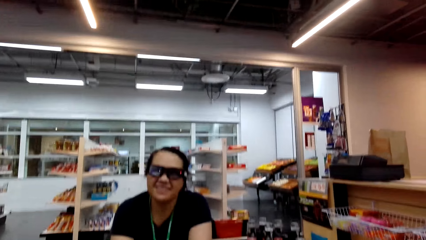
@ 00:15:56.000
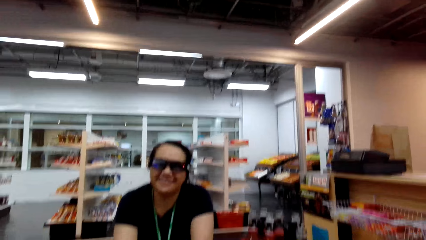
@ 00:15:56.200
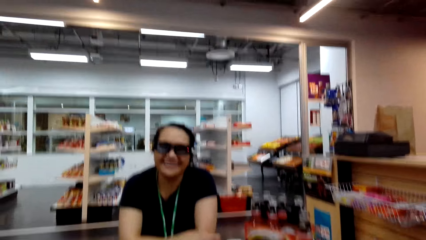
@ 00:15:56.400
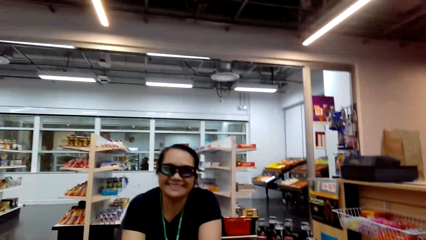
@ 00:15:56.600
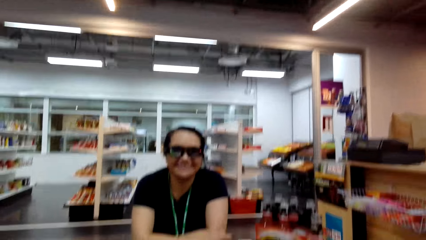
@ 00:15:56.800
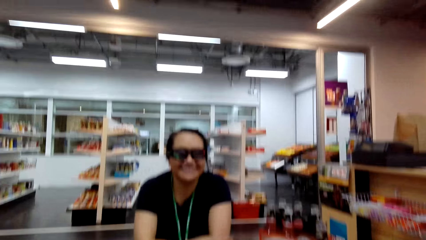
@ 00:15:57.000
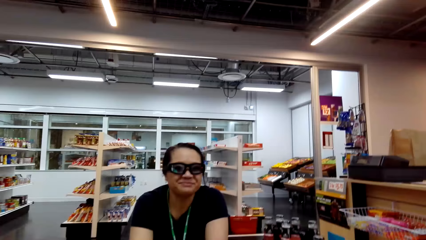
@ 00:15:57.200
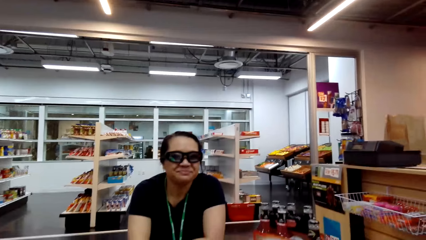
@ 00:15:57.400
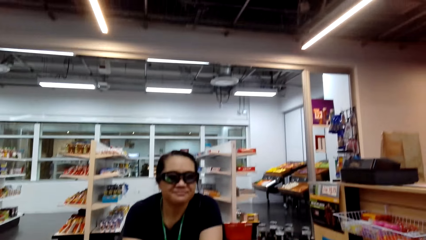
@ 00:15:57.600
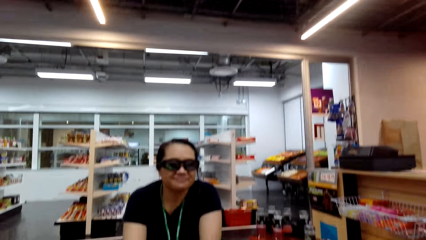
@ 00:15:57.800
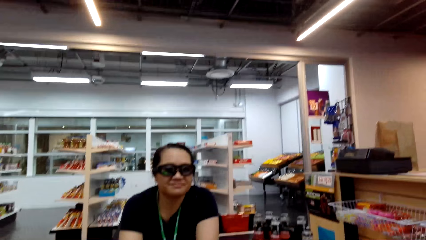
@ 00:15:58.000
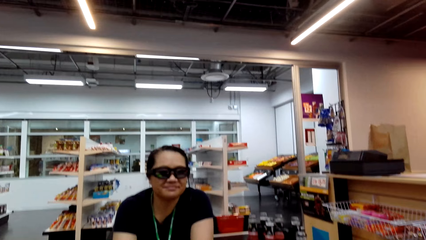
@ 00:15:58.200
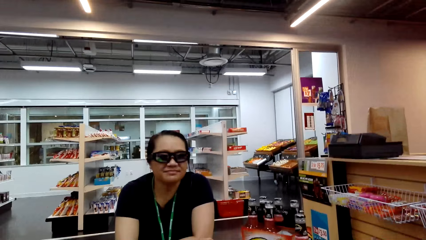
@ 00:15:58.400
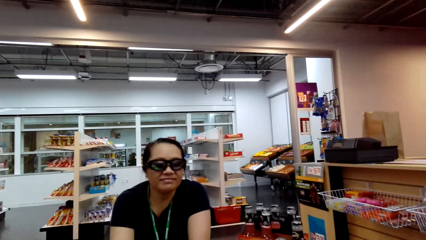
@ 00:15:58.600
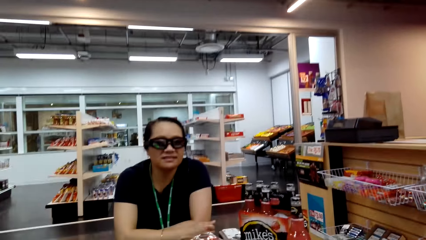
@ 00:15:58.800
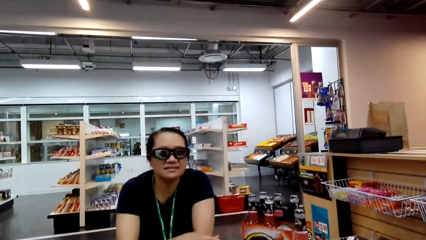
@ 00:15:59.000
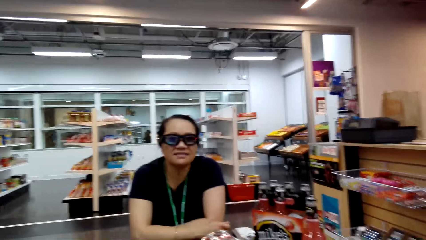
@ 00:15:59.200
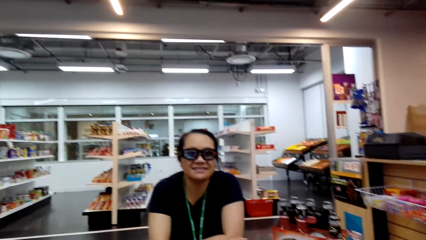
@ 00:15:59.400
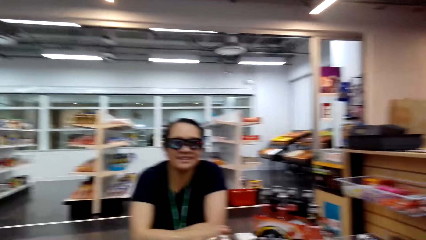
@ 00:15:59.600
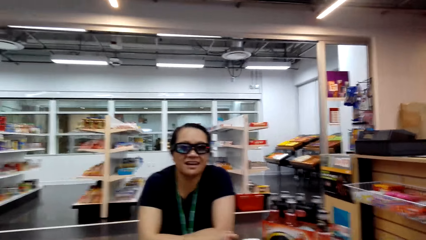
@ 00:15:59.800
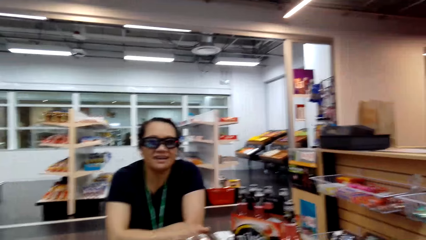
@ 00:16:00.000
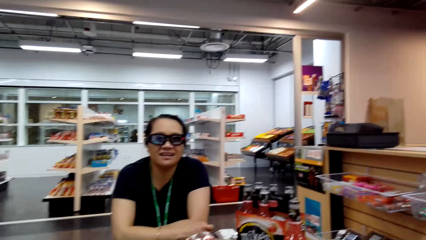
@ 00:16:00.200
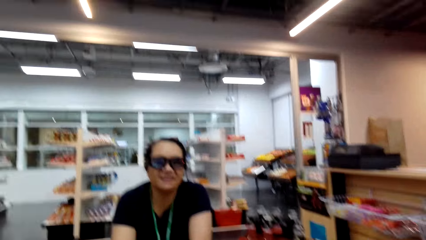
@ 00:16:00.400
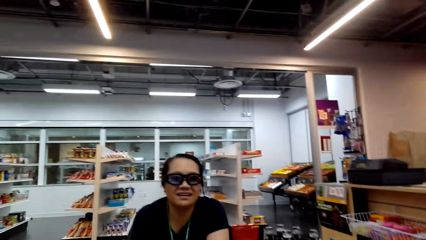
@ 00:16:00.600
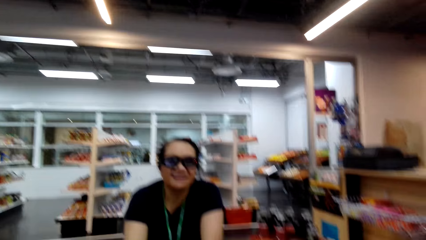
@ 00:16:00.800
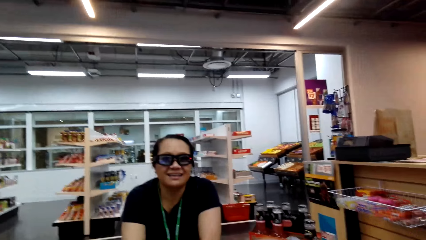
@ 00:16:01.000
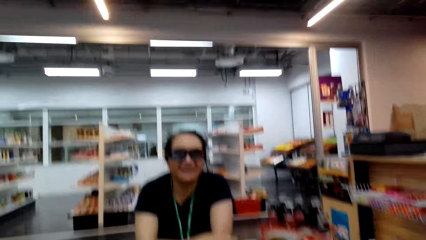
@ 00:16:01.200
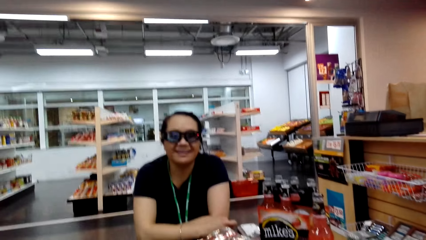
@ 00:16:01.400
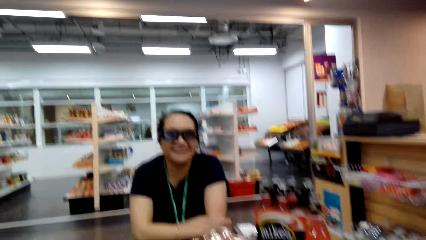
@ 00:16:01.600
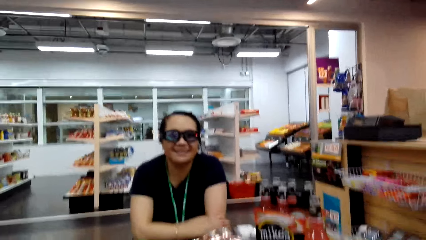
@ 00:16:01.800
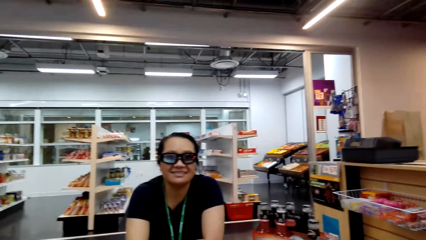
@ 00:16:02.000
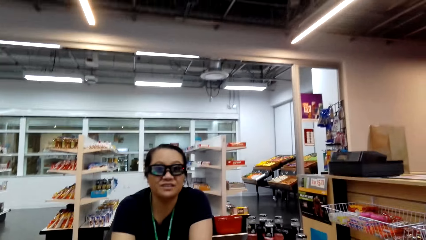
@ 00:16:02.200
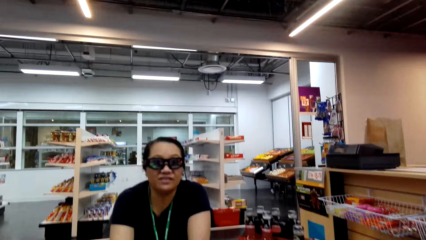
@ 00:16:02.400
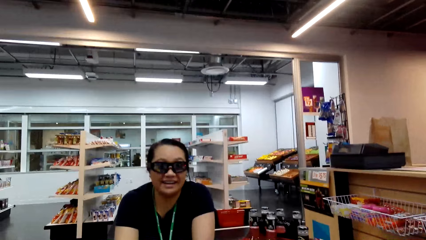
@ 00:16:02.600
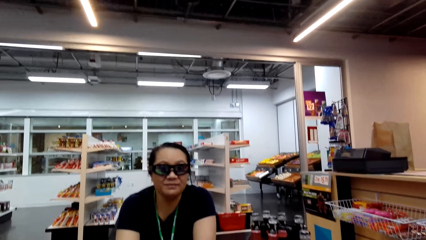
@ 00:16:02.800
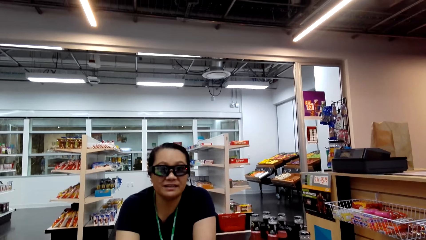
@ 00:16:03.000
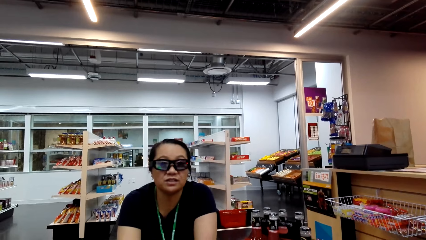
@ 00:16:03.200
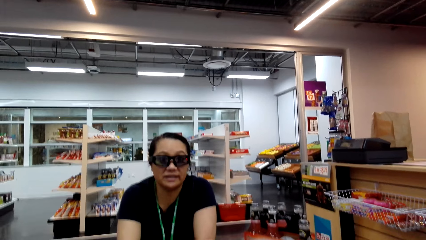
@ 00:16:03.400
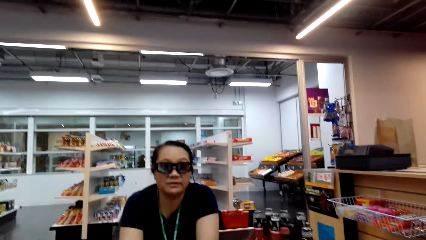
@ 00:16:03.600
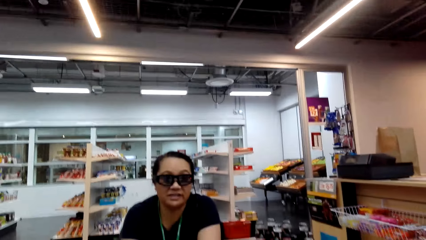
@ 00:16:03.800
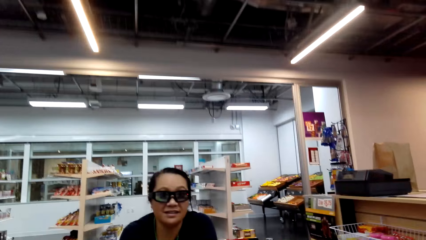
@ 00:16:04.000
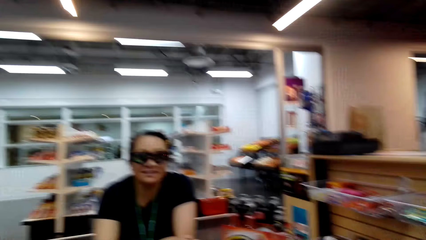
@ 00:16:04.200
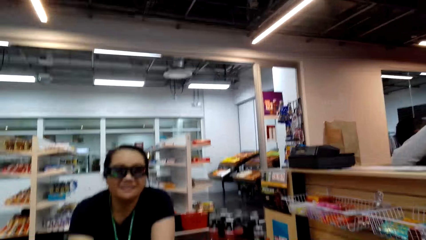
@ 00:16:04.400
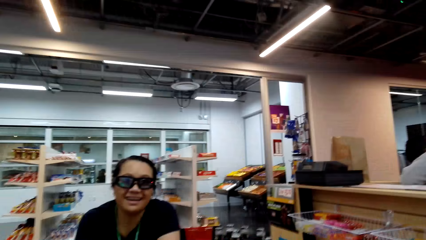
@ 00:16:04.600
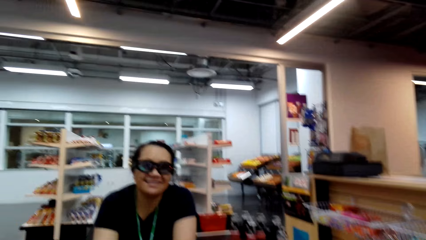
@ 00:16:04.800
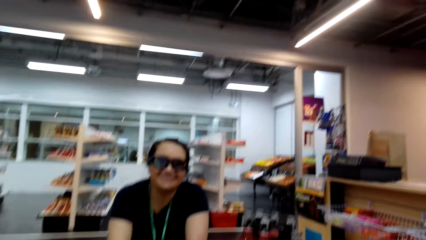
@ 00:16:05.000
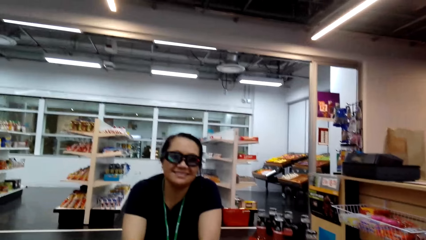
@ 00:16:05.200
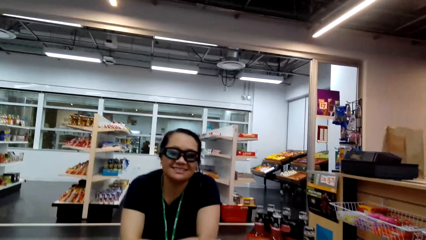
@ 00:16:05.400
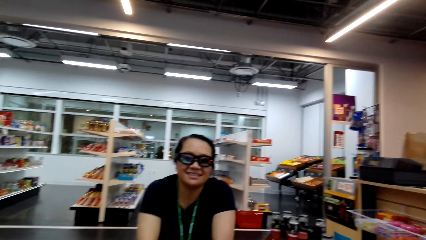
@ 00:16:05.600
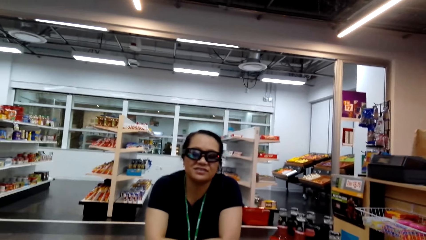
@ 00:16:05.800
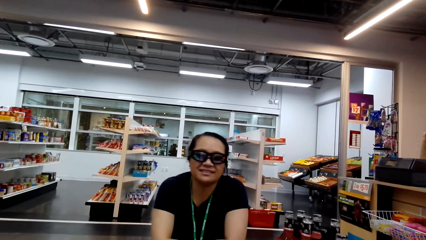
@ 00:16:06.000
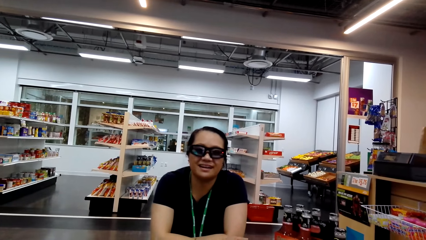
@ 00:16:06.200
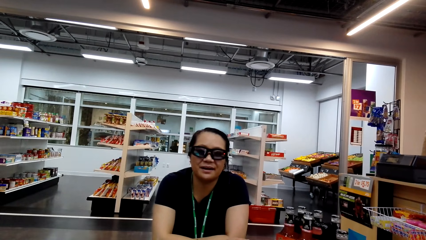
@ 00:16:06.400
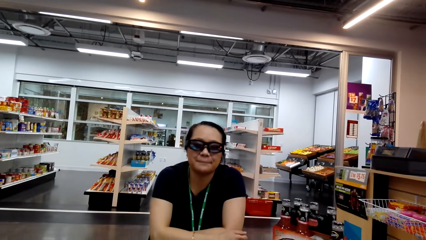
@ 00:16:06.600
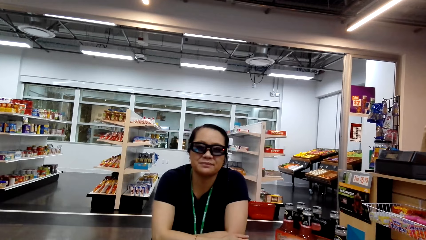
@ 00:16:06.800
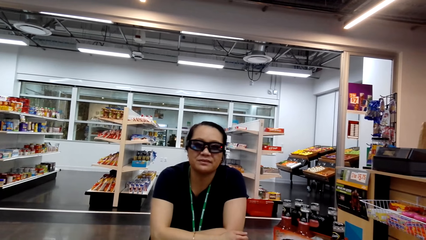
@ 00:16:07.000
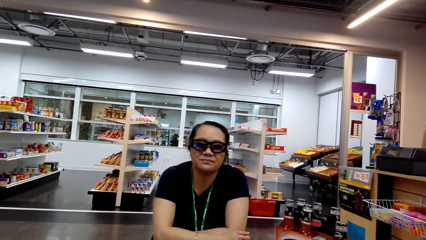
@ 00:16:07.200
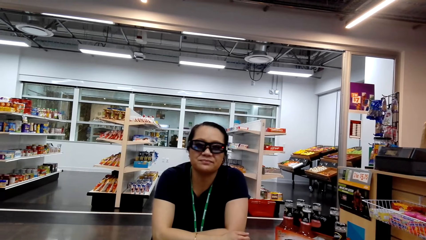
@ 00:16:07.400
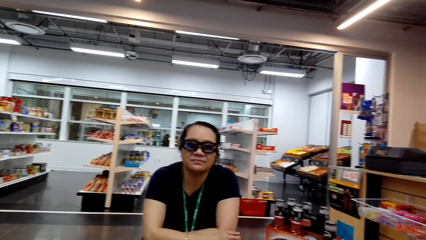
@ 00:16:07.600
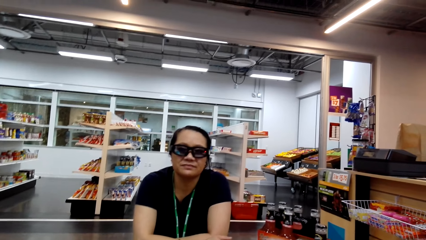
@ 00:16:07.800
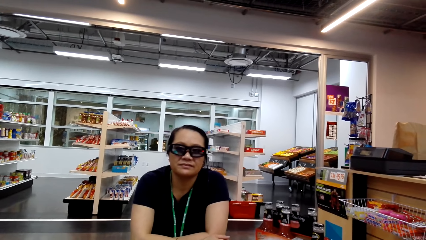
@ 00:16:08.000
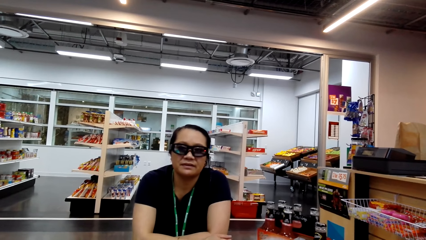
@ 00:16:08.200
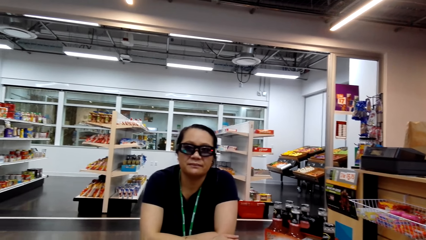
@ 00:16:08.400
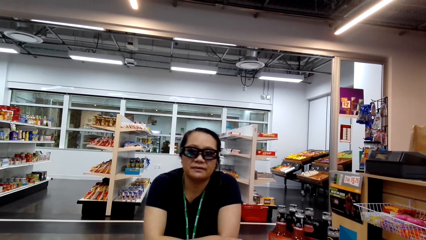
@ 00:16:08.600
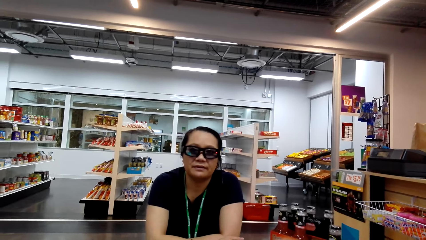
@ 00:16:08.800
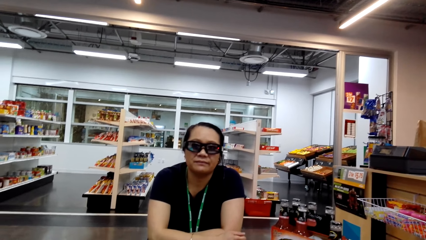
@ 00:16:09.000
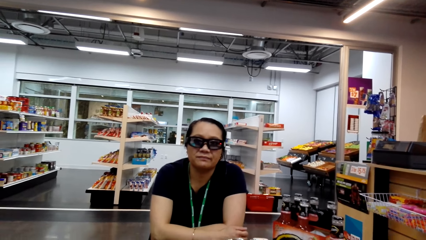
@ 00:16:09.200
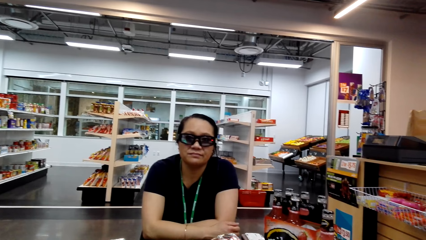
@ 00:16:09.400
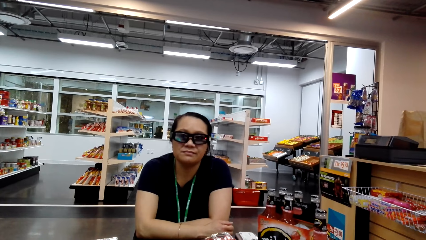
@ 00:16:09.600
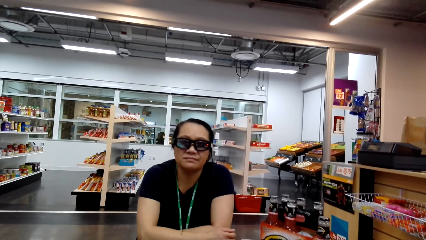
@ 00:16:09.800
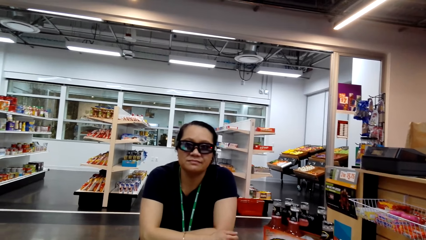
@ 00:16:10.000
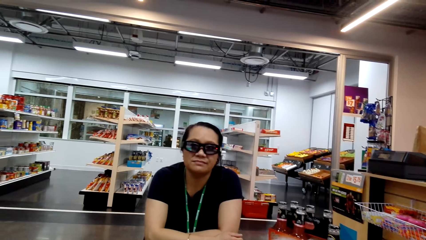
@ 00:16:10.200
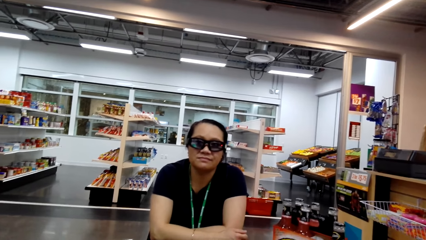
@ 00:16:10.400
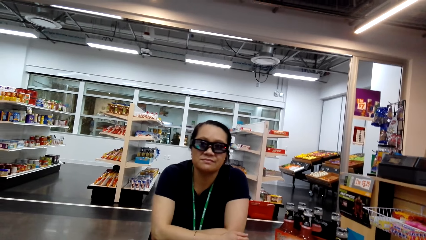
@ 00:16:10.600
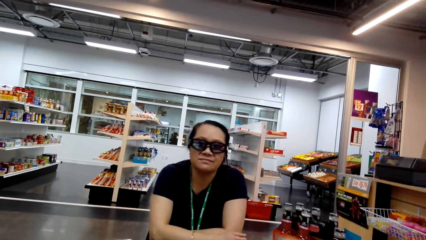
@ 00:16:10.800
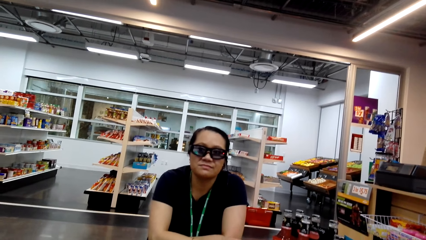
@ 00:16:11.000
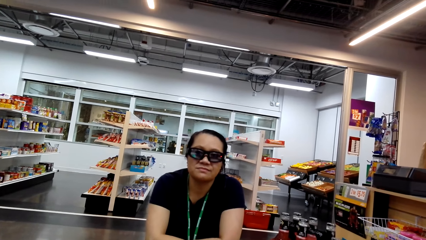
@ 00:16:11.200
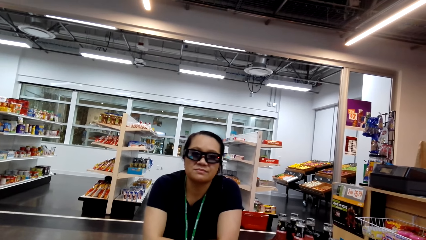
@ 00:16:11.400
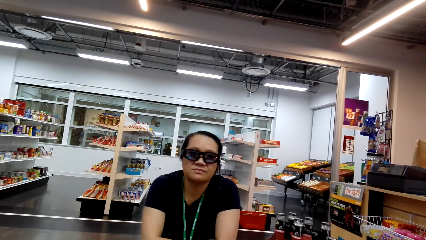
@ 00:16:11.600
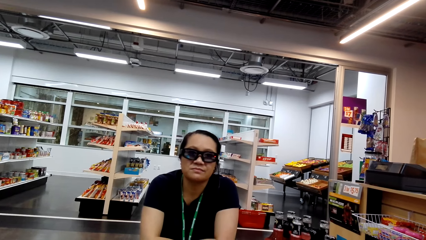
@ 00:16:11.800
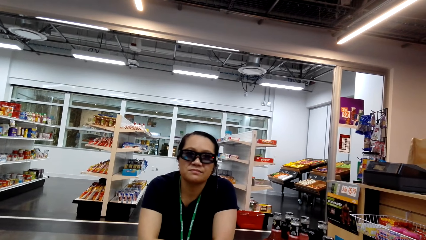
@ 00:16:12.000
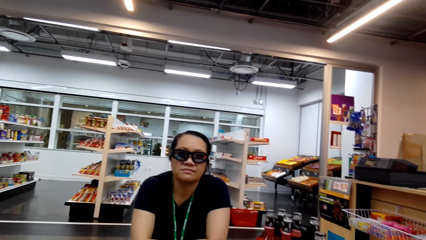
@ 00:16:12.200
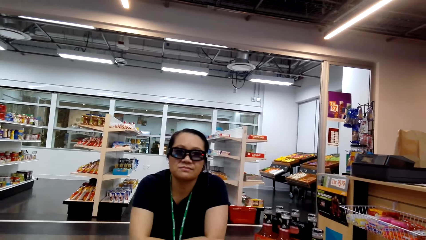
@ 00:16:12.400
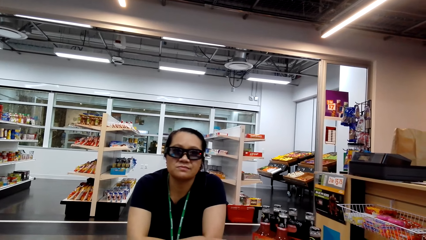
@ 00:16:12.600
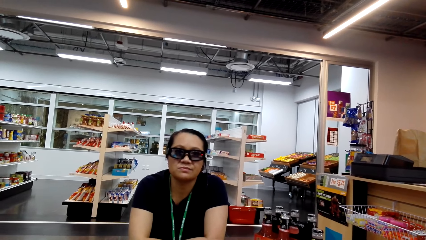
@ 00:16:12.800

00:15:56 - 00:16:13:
The camera wearer talks to a woman. The woman talks to the camera wearer. The camera wearer laughs to the woman. The woman talks to the camera wearer. The woman talks to the camera wearer again. The camera wearer talks to the woman. They talk to the woman again.
